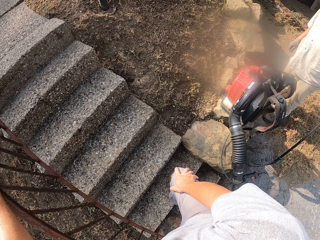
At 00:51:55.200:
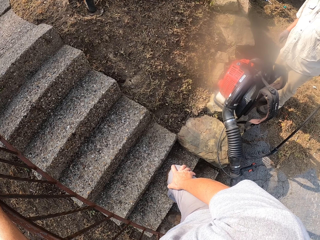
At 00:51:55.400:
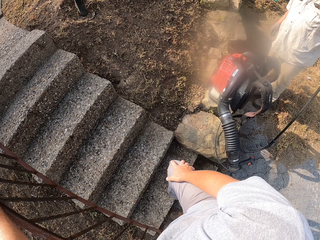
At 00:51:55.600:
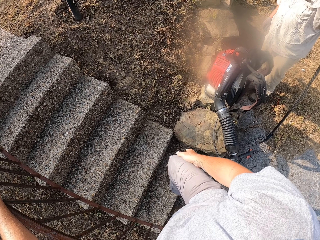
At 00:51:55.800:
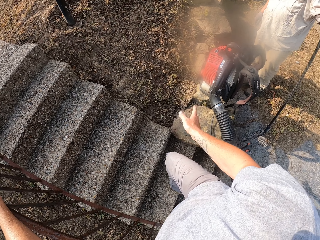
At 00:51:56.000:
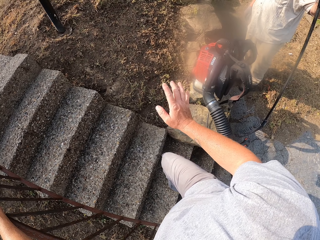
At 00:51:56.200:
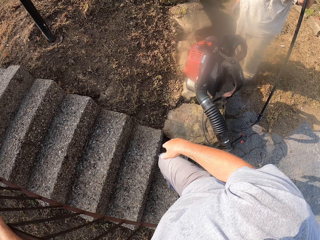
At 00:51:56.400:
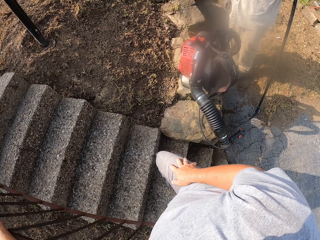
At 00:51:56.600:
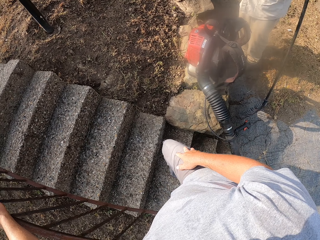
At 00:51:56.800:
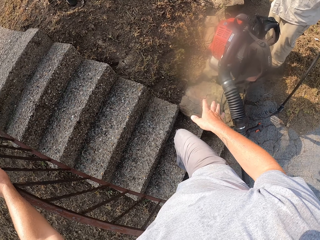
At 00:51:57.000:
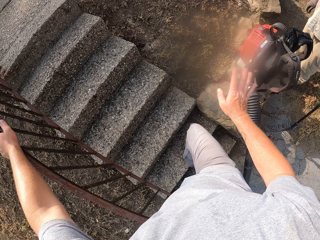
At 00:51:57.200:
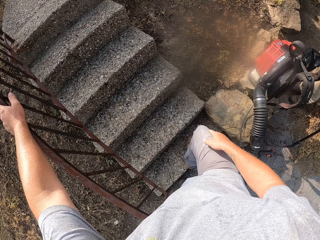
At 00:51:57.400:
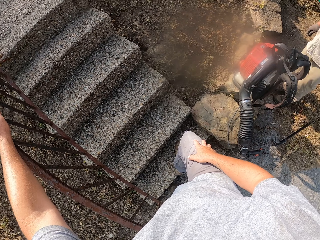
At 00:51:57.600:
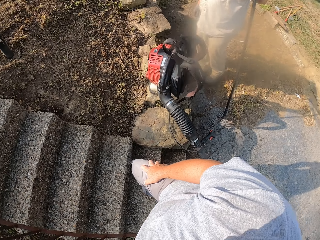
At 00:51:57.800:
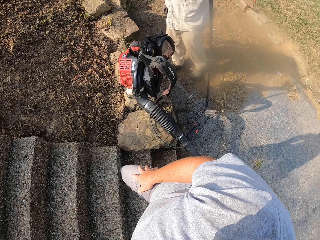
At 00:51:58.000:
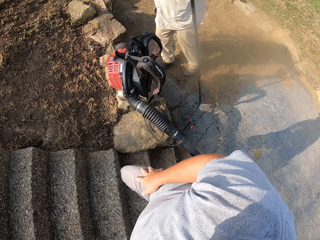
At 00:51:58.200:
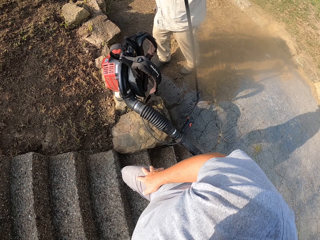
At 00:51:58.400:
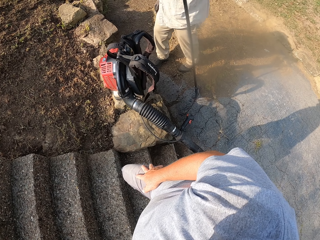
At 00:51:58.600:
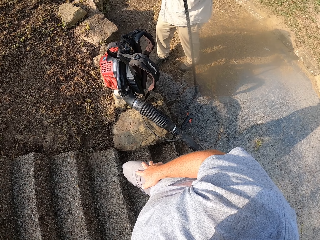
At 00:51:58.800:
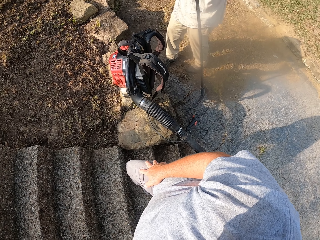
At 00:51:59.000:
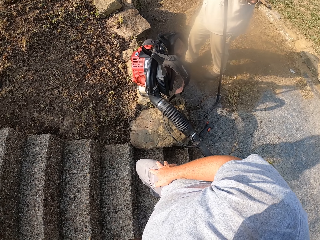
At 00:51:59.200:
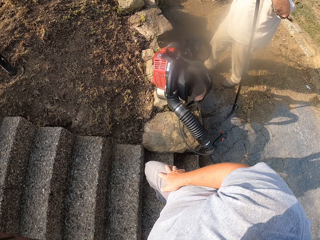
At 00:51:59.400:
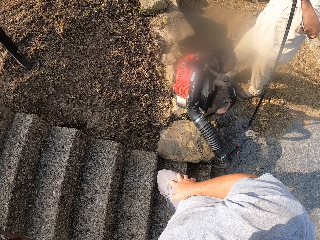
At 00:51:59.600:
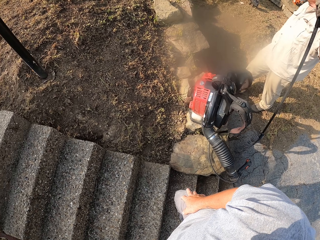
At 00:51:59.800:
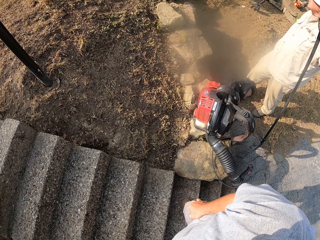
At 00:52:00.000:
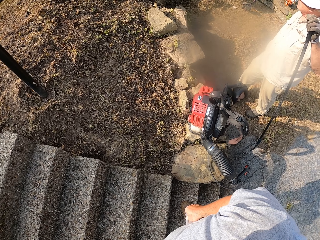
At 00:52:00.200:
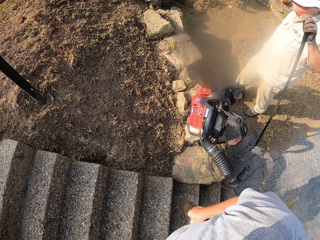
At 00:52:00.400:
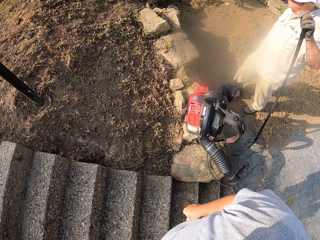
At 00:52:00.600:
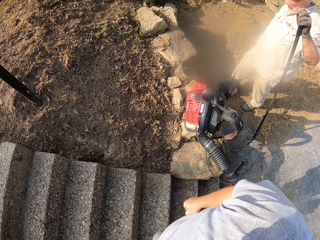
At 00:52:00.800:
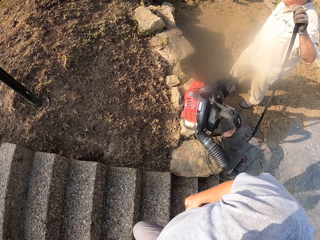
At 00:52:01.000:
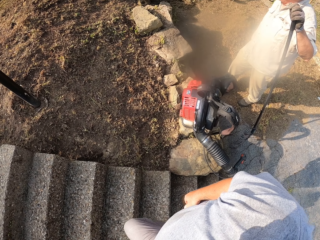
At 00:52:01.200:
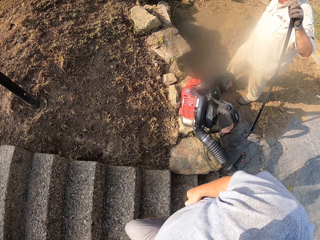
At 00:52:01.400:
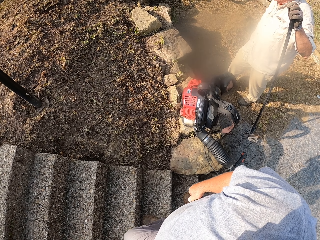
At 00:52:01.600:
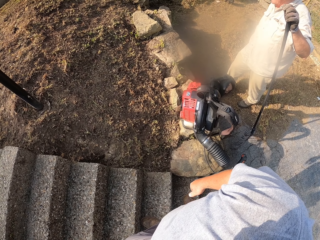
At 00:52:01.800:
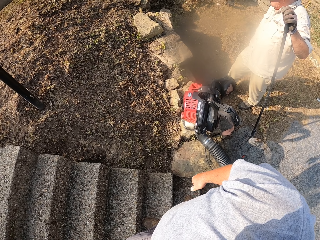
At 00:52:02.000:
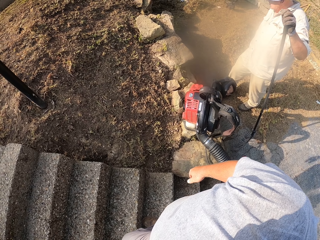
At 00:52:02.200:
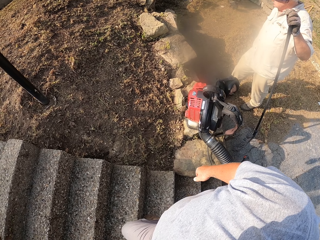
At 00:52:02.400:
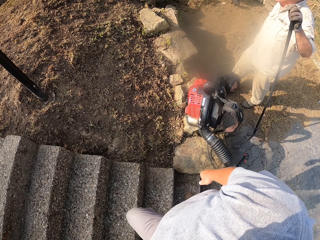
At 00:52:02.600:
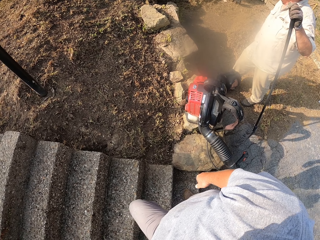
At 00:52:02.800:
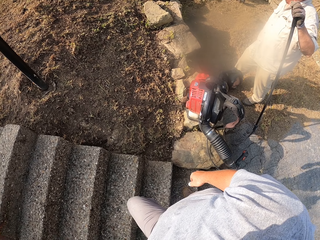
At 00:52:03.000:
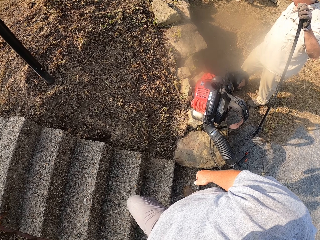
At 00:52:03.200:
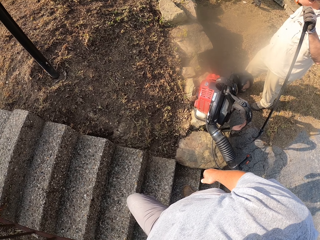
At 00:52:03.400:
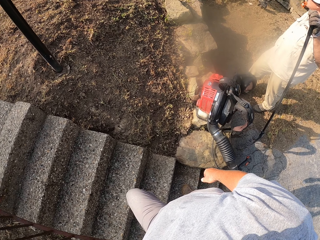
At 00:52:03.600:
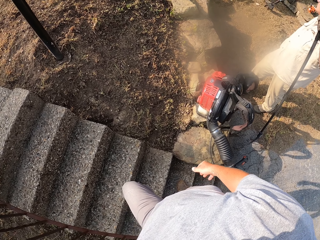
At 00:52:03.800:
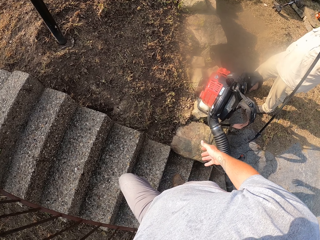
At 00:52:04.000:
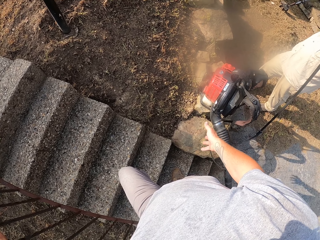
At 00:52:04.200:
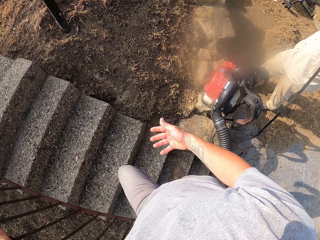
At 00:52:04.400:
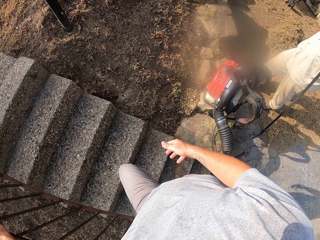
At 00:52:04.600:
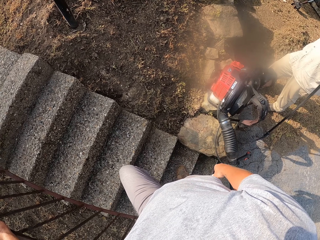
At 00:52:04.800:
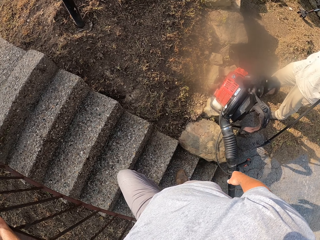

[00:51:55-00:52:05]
The camera wearer moves a hand.

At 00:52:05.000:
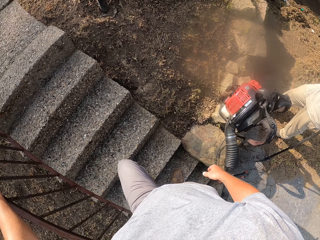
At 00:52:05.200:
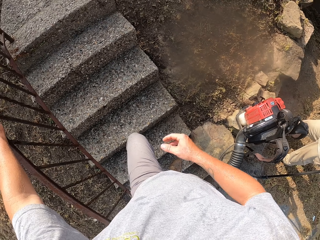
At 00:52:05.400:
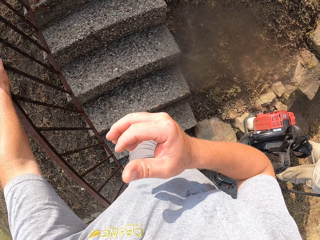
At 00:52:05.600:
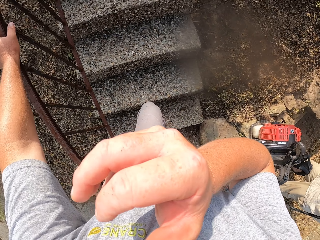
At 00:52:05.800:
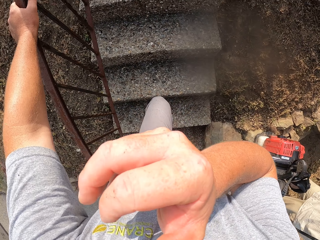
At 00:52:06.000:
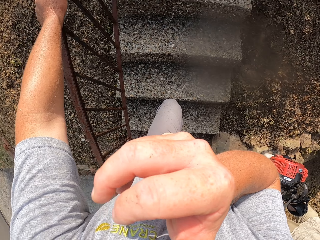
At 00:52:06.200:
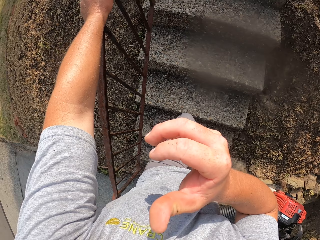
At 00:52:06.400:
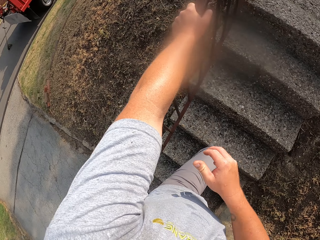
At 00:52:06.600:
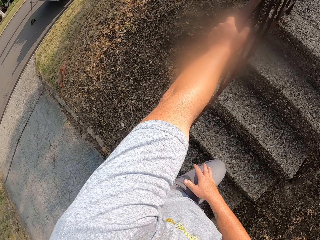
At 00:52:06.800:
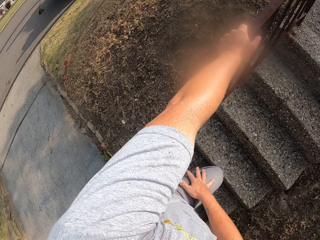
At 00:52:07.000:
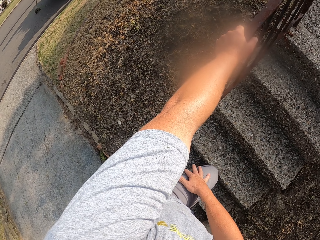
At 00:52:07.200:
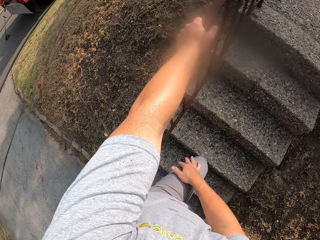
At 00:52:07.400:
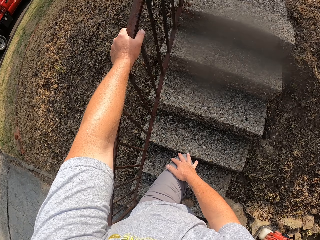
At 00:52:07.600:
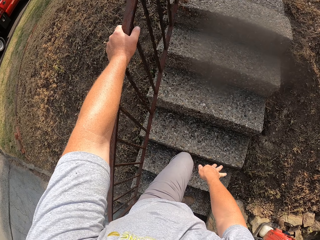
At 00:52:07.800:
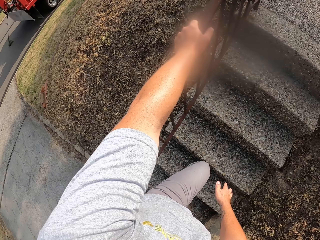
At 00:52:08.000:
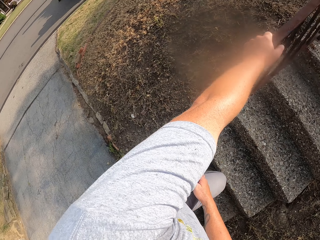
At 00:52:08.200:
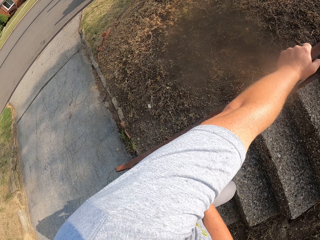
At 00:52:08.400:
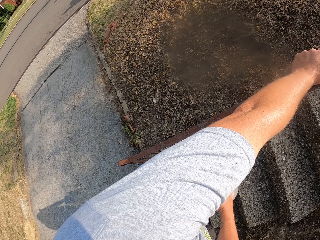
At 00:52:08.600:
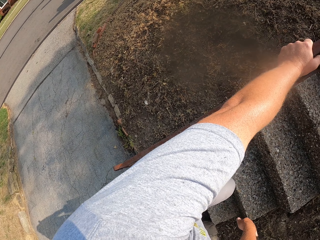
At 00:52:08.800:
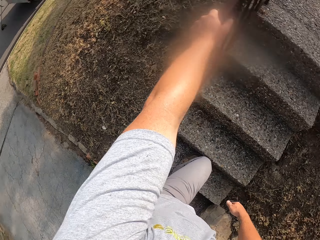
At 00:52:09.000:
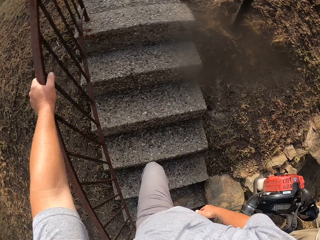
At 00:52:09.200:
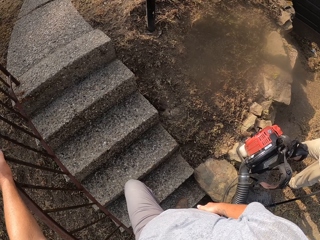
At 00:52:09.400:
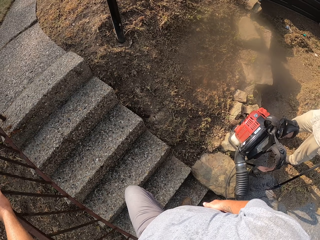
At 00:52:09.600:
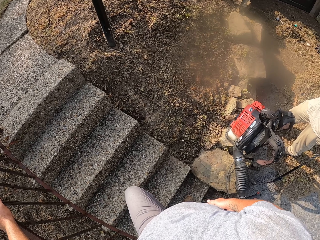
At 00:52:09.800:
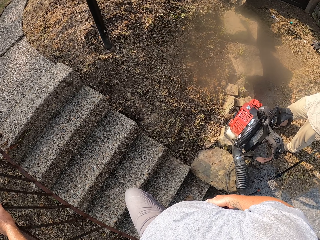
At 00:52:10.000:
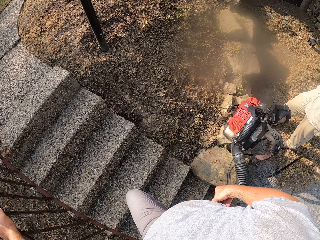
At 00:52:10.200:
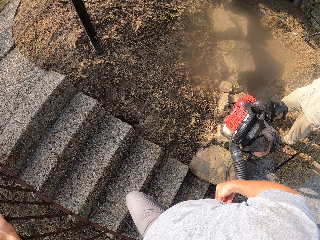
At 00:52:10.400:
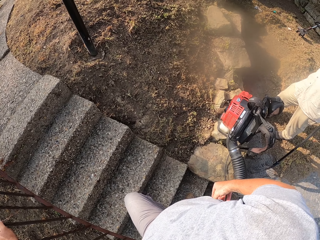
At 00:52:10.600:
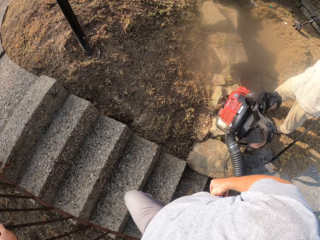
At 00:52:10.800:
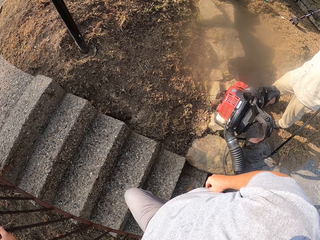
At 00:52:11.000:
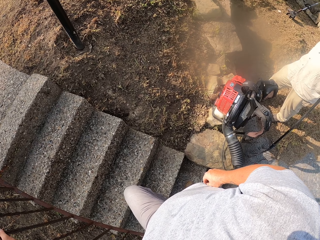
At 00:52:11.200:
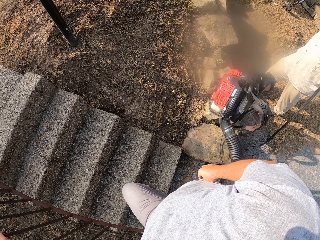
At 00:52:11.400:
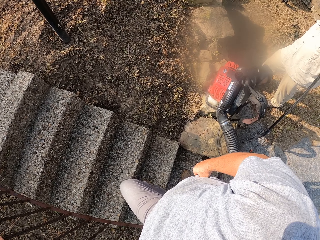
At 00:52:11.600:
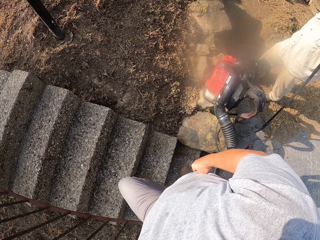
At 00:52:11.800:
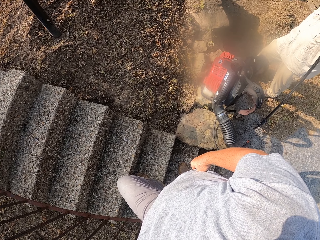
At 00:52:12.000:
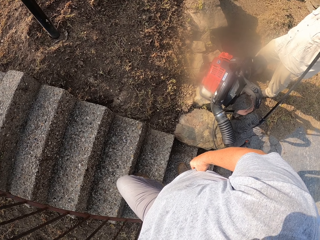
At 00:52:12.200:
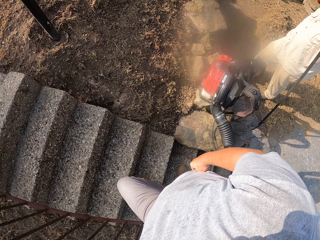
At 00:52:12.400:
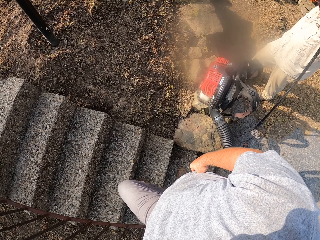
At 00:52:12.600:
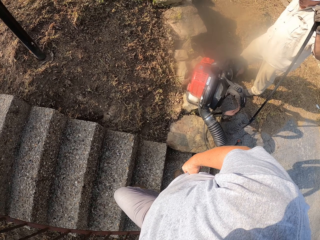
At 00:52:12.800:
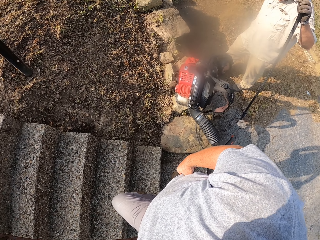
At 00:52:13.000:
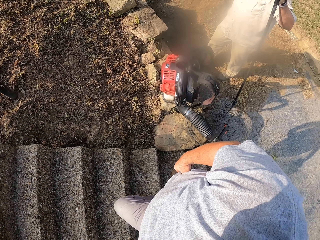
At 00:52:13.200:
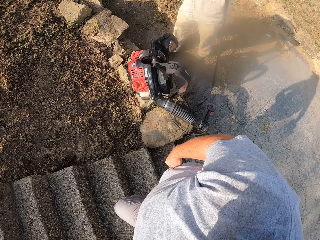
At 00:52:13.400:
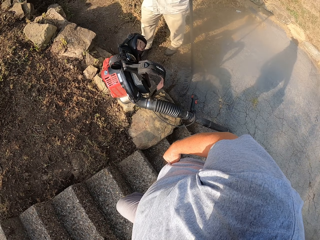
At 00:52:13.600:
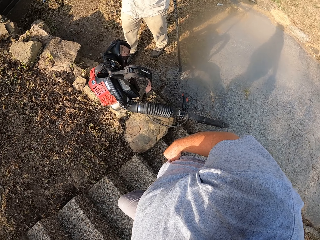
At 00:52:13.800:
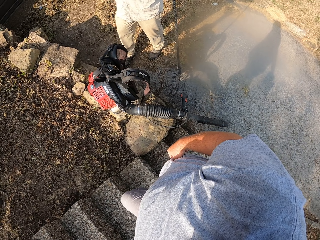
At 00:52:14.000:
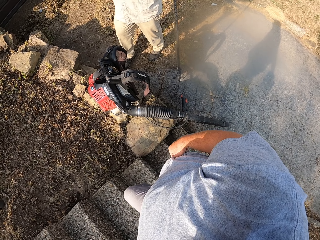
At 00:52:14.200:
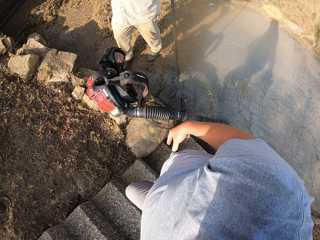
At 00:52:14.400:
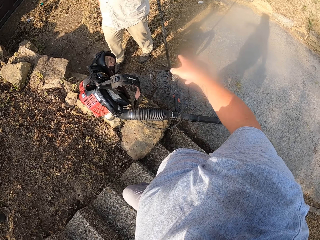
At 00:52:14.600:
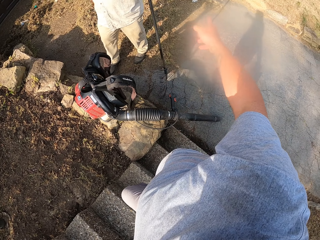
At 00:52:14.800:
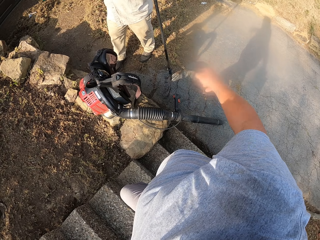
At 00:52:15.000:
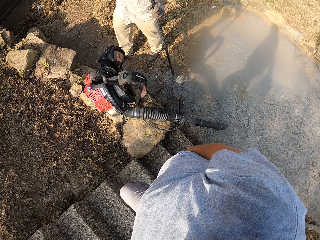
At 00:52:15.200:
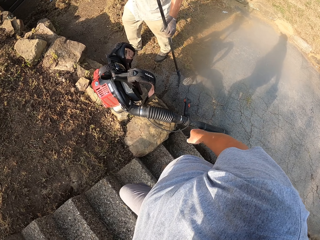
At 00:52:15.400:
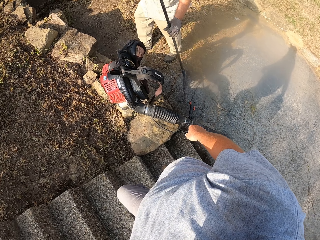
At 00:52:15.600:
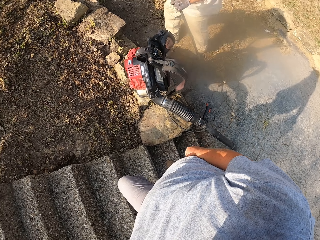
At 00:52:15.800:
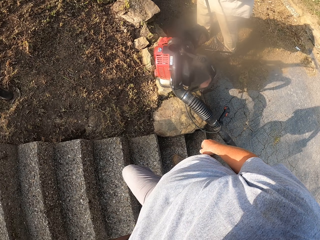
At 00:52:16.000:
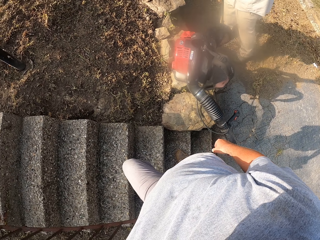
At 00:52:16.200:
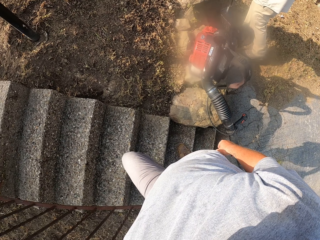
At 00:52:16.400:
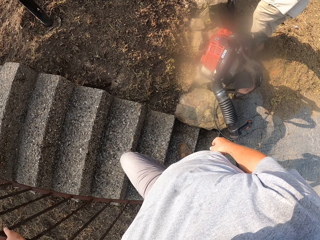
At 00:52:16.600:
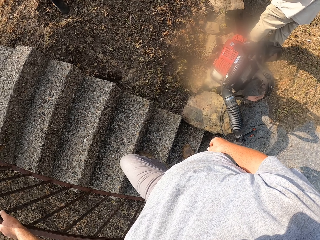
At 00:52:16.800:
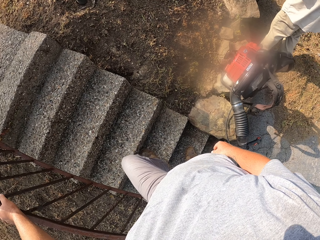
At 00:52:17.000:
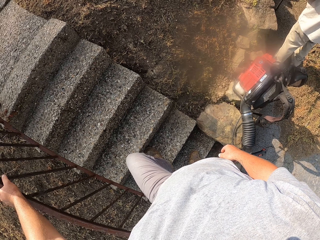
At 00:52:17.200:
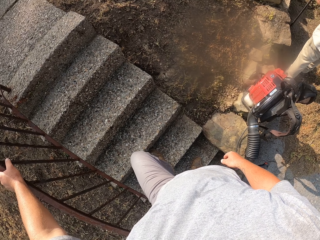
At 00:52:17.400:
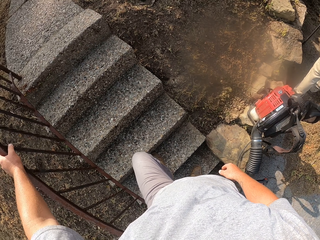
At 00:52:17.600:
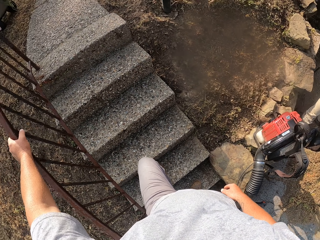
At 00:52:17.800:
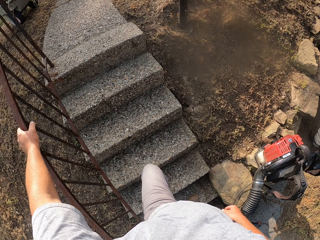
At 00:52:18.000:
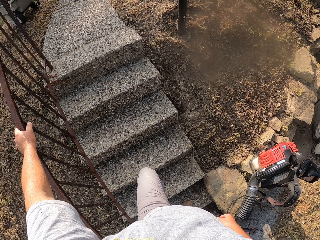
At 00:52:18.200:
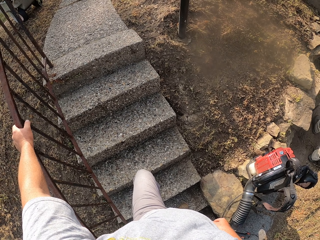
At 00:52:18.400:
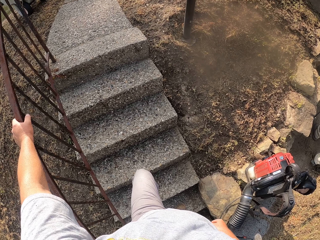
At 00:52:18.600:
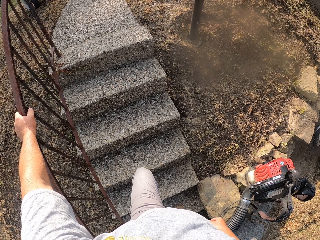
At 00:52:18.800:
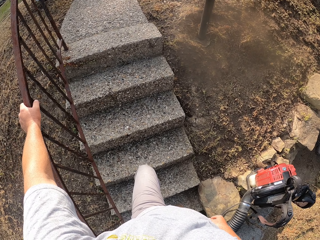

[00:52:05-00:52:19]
The camera wearer touches the face. They look around, move a hand on the lap. They stand on the stairs. They move a hand. They interact with a man. They stand on the stairs.
